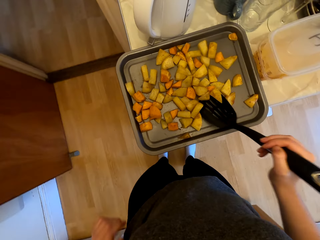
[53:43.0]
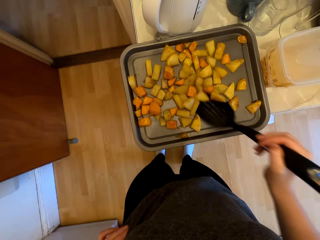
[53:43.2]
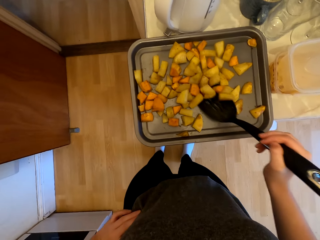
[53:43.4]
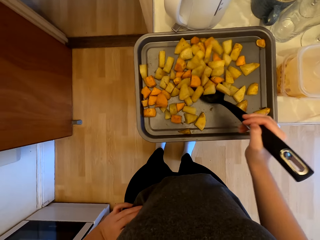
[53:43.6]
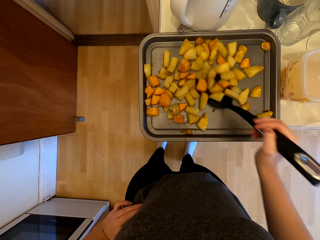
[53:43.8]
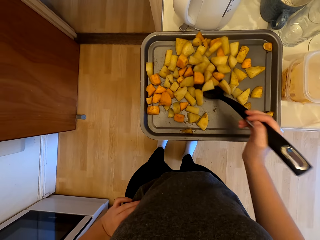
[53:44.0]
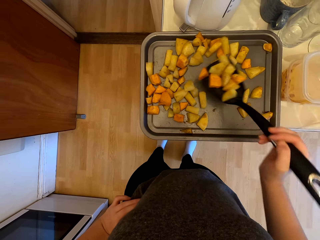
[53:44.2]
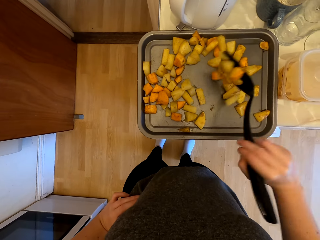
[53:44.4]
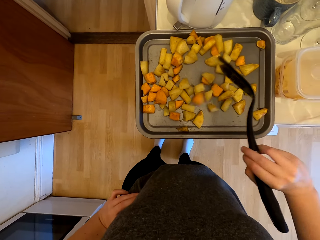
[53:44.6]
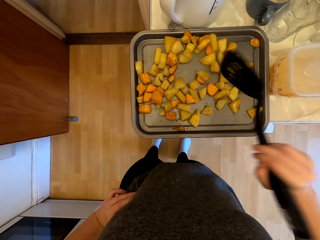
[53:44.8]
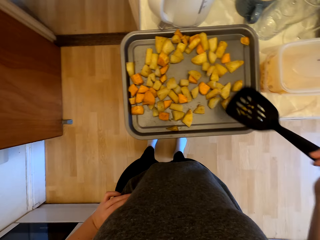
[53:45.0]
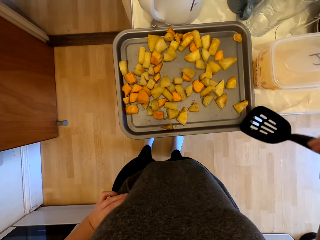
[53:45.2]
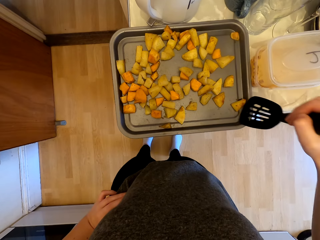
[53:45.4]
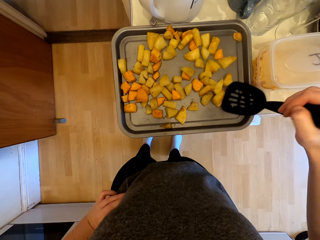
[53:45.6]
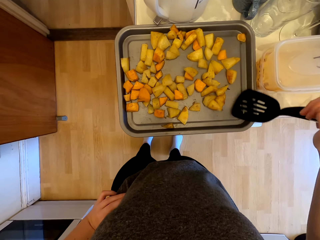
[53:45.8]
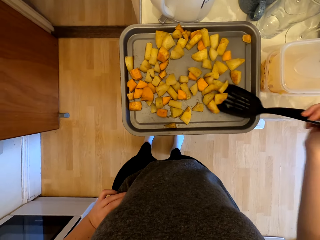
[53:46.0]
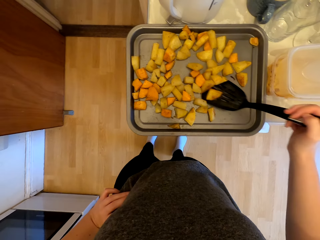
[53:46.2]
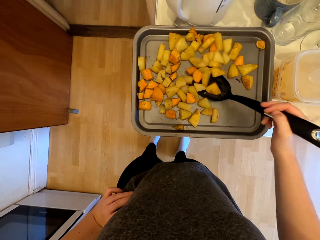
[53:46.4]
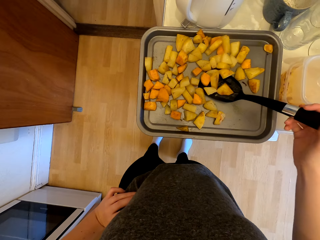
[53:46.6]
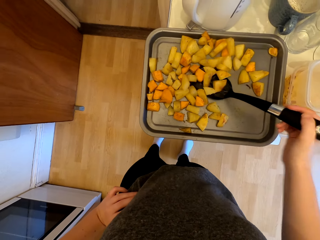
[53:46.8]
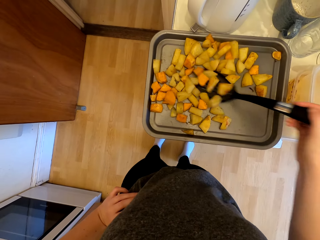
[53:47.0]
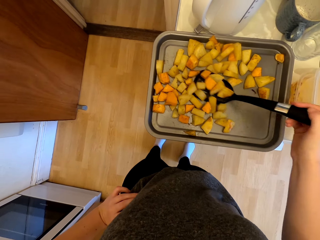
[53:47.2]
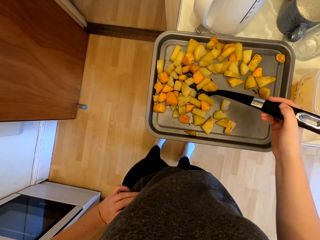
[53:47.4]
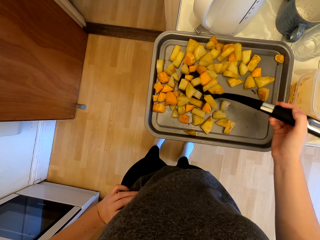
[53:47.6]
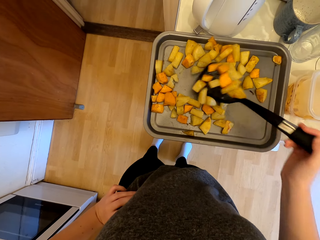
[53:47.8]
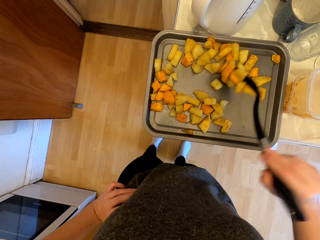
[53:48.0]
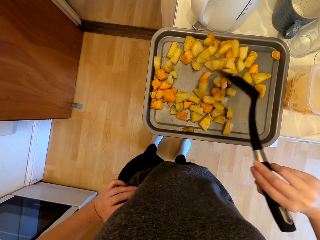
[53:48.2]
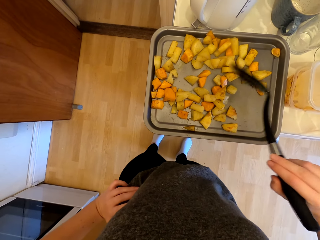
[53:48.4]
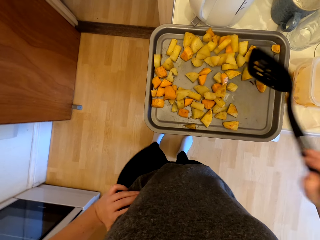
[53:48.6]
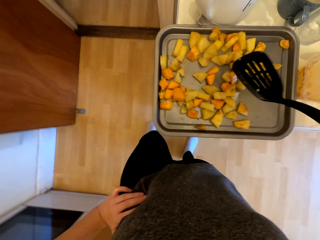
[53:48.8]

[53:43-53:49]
The camera wearer stirs the wedges with the spoon in the oven tray.

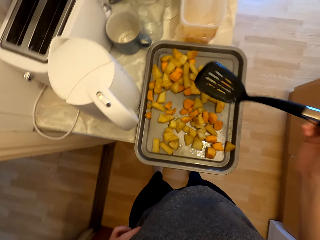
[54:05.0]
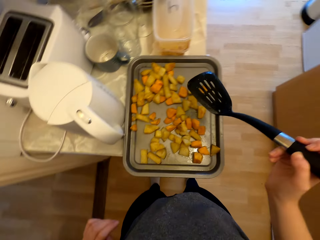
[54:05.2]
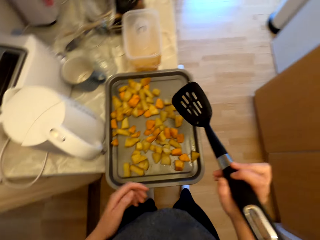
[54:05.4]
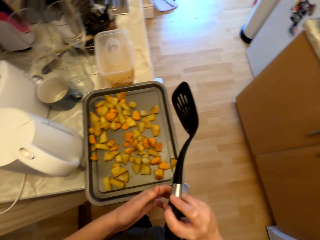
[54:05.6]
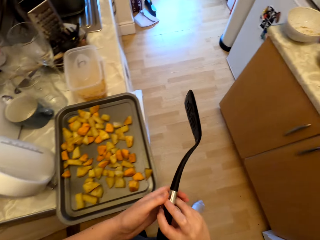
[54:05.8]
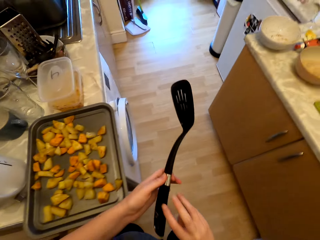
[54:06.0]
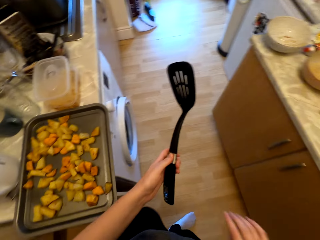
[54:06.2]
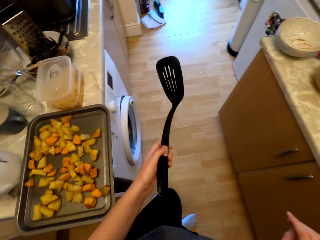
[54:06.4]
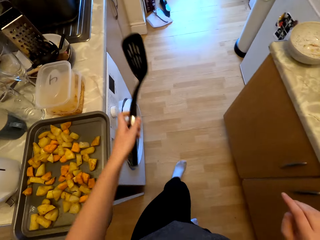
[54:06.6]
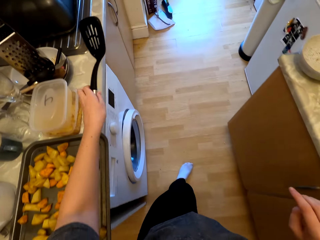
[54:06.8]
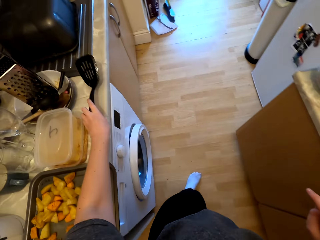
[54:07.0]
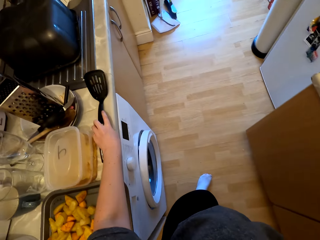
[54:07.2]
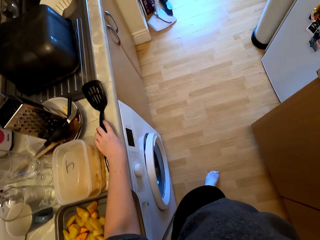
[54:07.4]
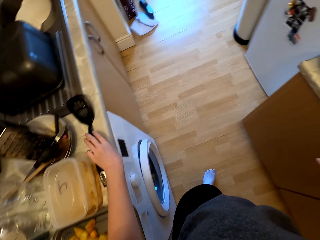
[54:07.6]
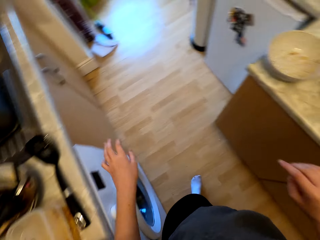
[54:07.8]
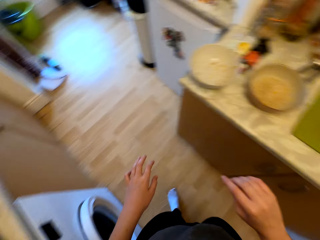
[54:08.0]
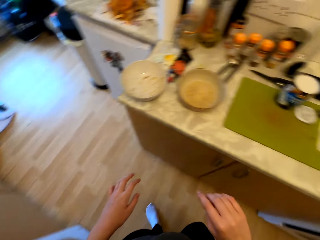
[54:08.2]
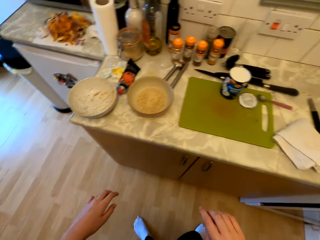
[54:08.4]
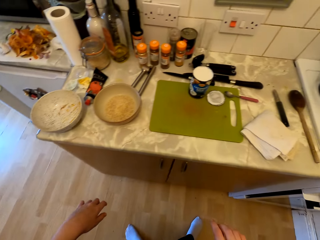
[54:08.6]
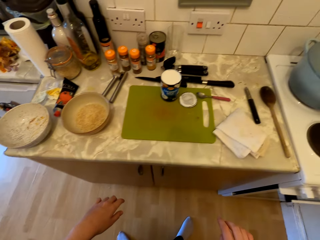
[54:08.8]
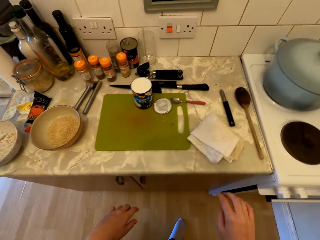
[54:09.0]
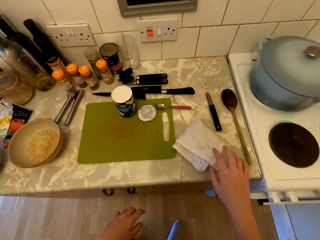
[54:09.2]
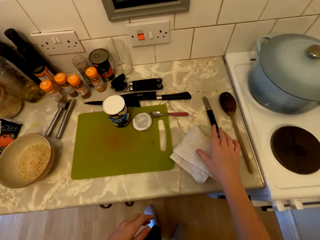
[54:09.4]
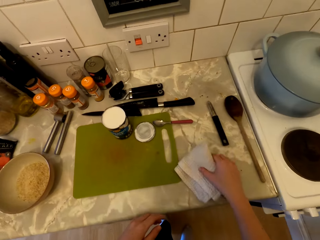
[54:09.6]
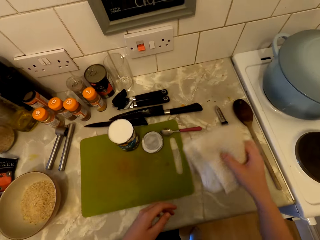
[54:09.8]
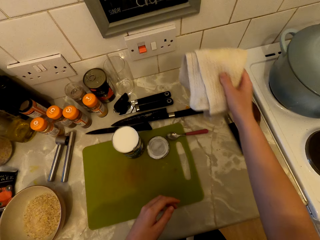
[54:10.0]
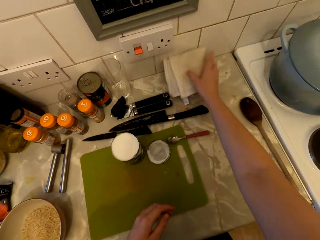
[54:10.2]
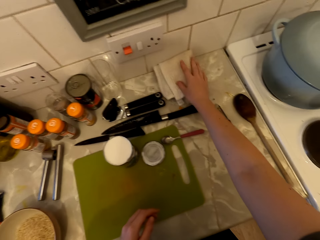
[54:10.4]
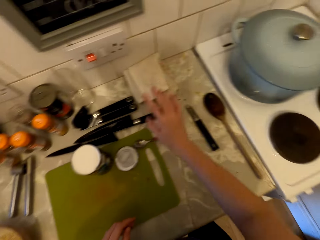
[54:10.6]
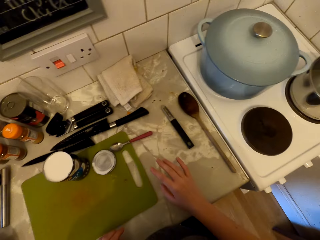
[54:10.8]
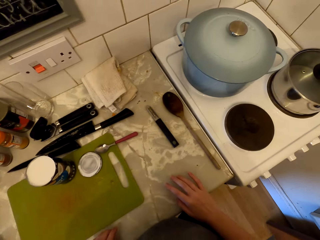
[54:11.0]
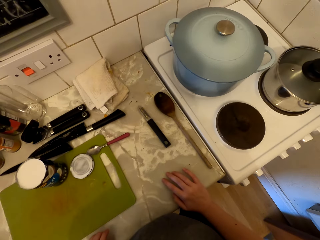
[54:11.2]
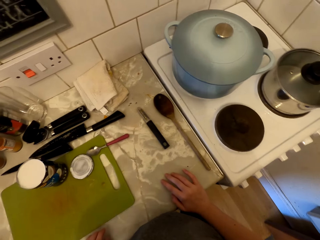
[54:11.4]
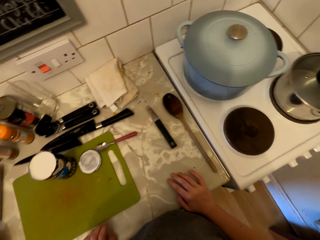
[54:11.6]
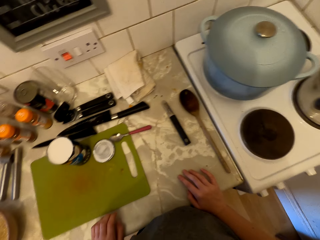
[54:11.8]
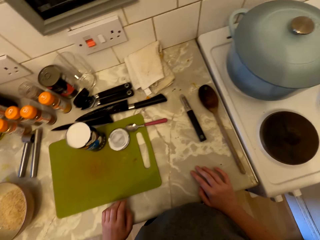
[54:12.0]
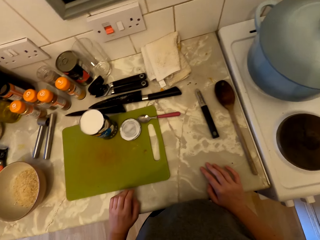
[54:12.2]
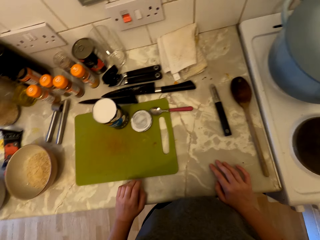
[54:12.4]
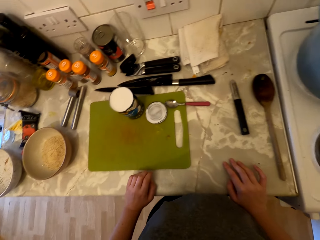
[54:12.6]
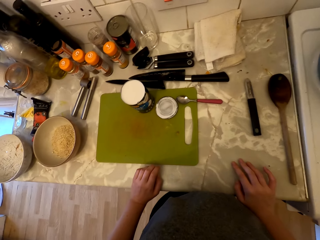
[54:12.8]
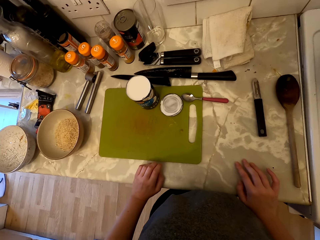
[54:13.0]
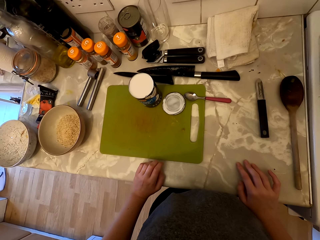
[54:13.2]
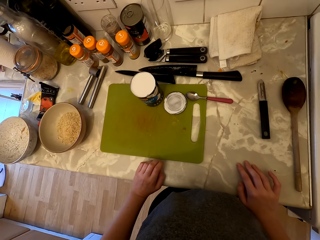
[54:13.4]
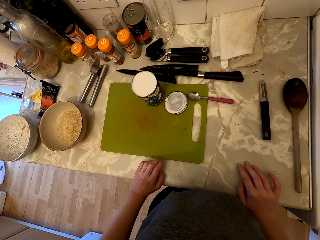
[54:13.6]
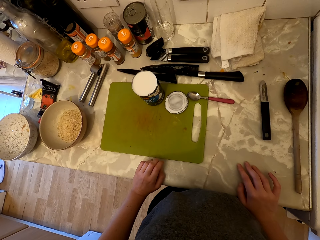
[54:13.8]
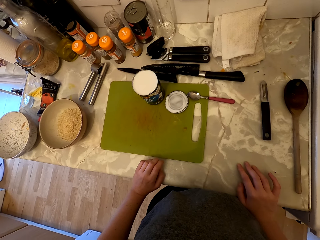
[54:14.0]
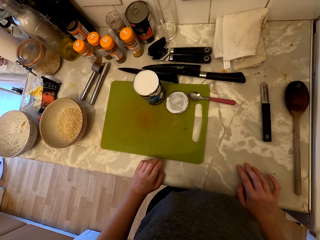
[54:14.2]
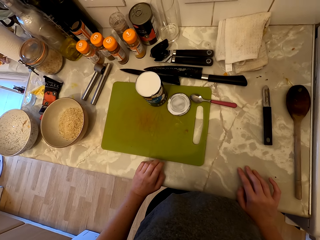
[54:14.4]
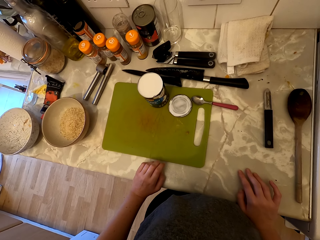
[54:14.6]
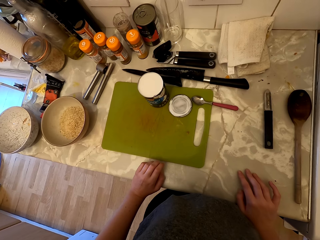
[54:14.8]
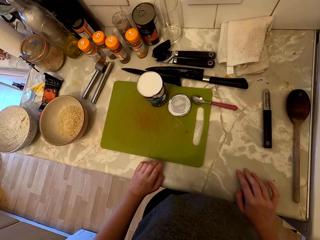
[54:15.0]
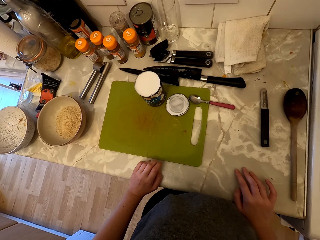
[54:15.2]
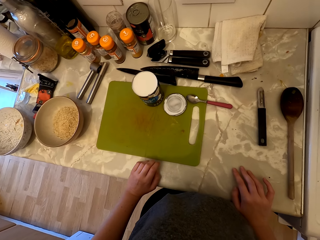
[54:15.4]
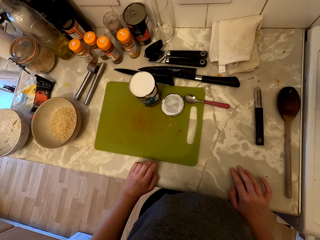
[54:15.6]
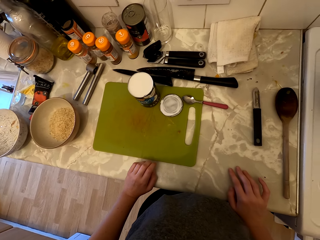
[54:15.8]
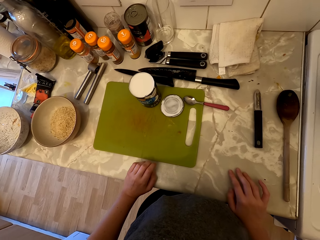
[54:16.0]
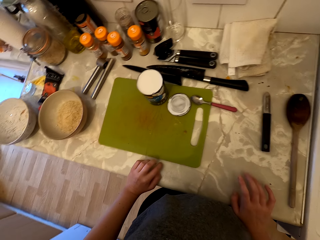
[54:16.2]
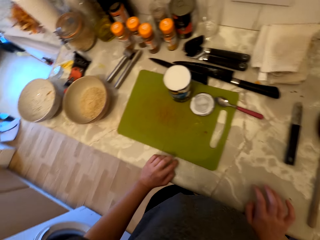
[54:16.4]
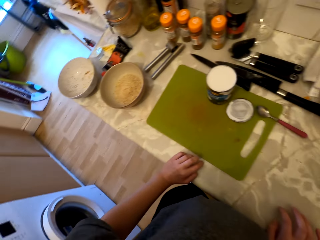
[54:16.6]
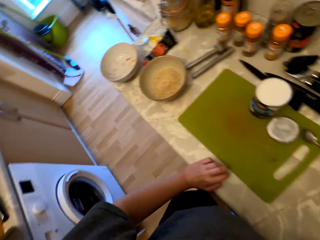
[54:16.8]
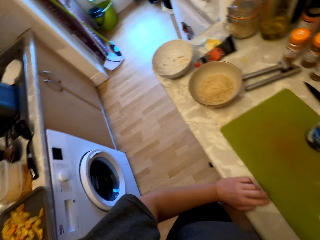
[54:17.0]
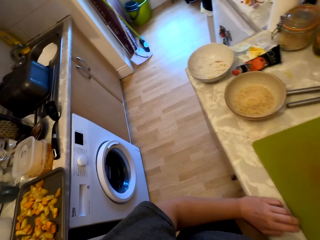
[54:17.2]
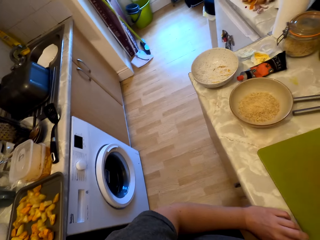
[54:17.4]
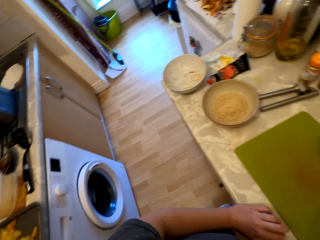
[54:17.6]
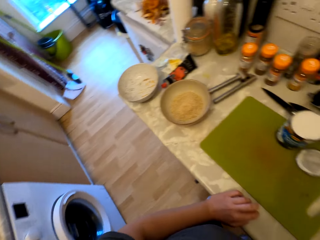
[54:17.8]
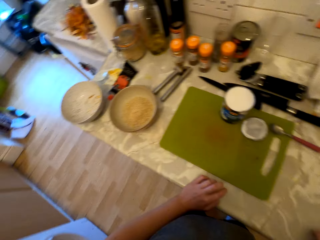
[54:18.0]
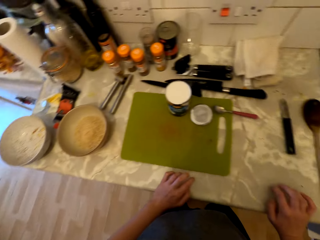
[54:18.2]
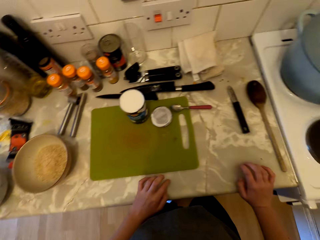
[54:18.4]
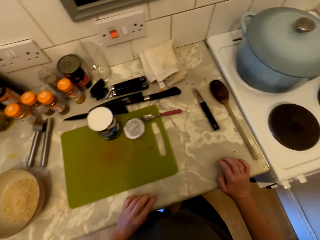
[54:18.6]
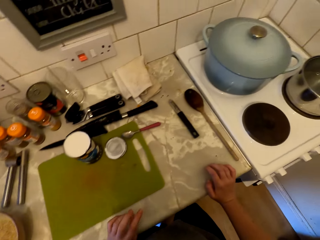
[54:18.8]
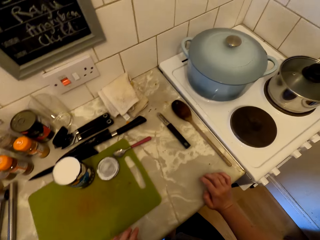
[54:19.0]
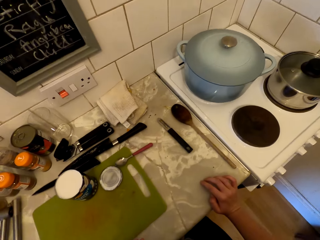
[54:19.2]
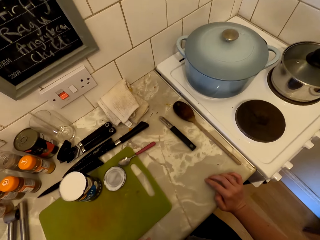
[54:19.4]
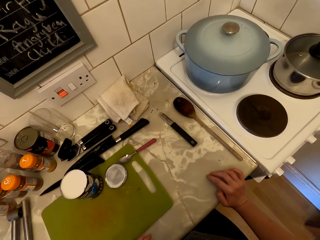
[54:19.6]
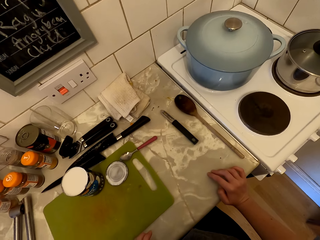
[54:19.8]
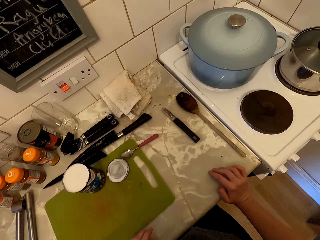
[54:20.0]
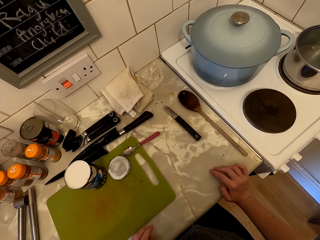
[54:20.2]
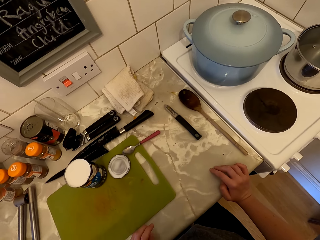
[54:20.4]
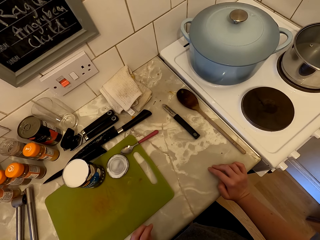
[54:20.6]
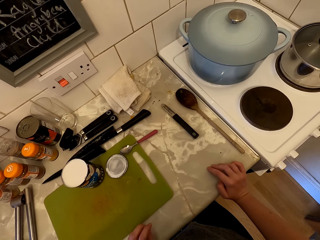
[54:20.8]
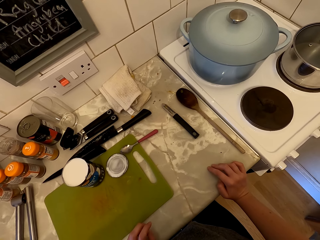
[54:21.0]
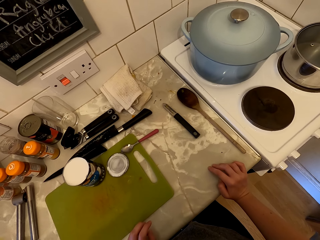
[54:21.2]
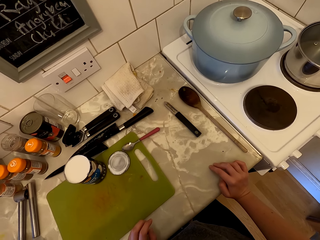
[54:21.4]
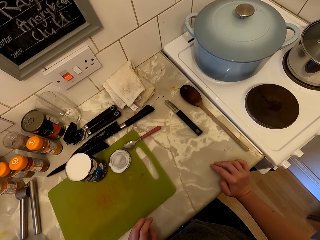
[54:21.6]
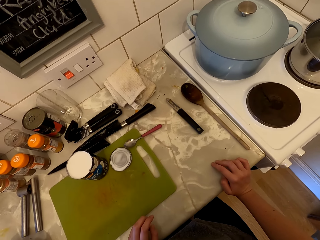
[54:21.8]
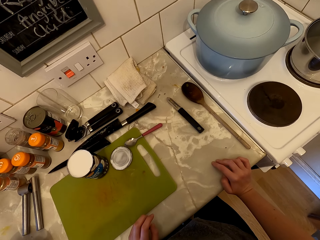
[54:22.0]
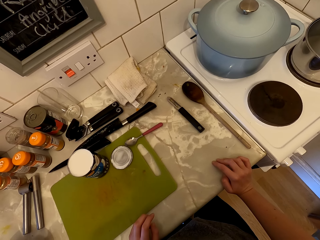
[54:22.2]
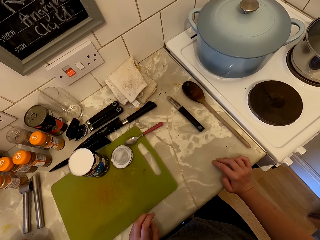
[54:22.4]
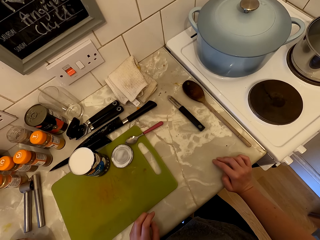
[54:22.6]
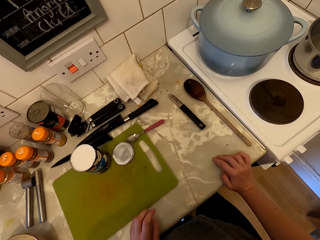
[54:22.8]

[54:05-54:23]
The camera wearer walks. She puts the spoon on the counter. She looks around. She picks up the kitchen napkin. She moves the piece of cloth. She puts the kitchen napkin on the counter. She looks around. She hits her fingers on the counter.
